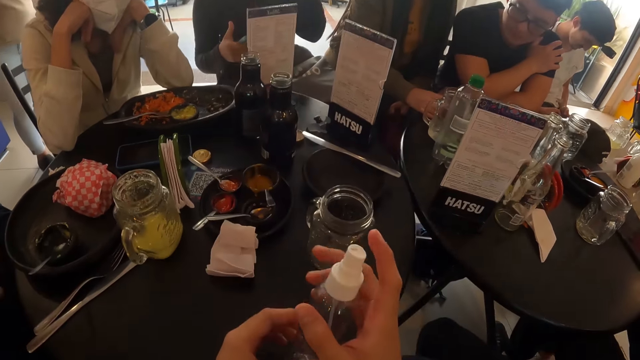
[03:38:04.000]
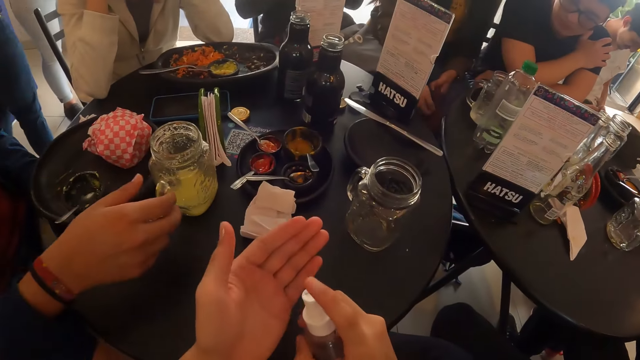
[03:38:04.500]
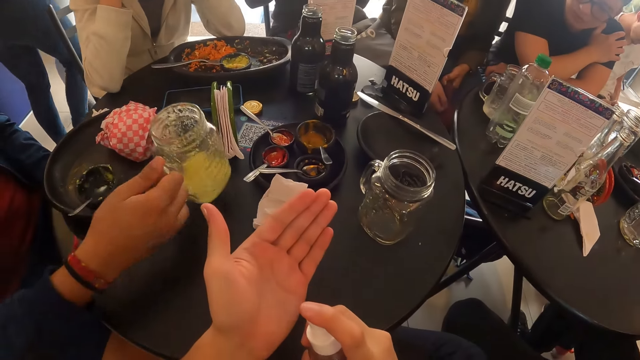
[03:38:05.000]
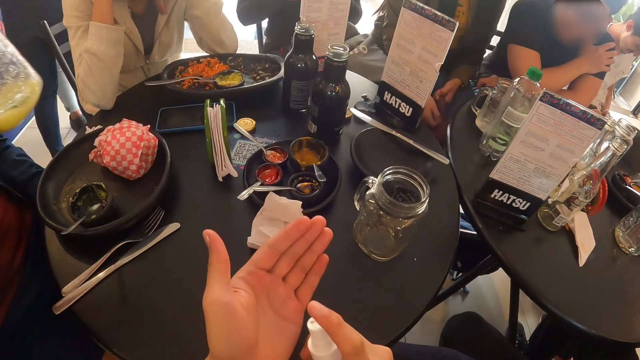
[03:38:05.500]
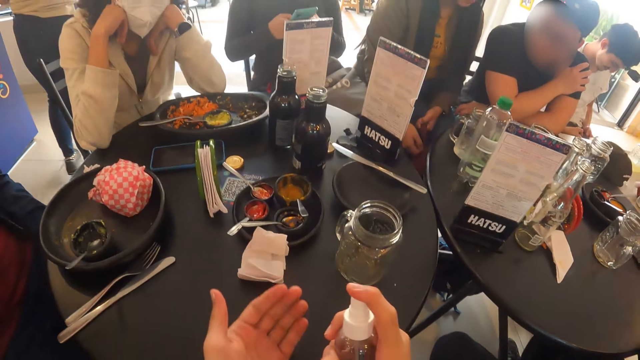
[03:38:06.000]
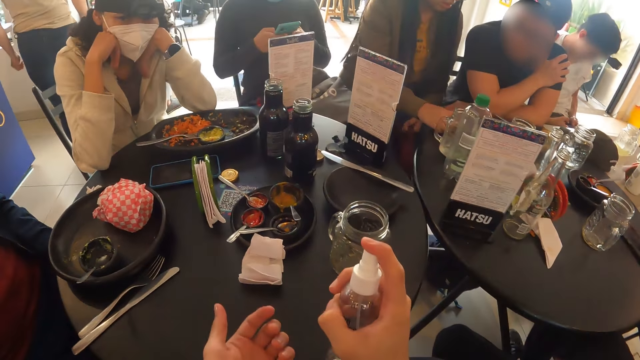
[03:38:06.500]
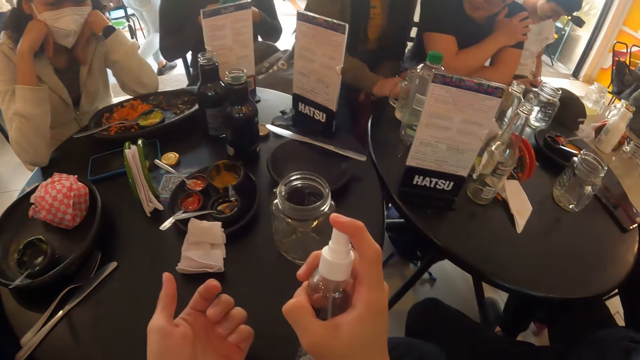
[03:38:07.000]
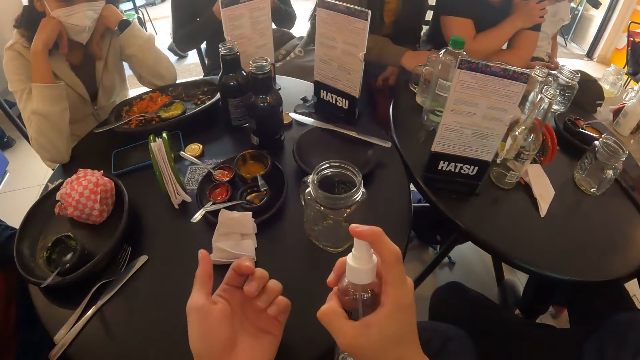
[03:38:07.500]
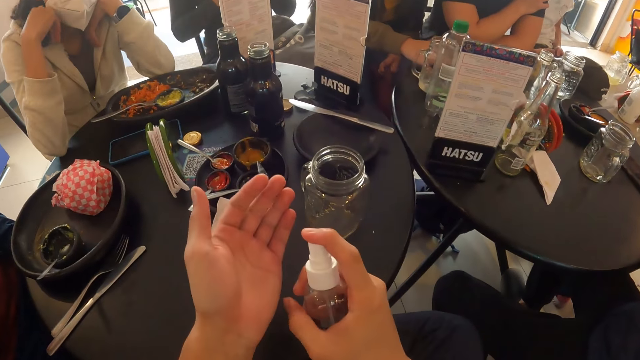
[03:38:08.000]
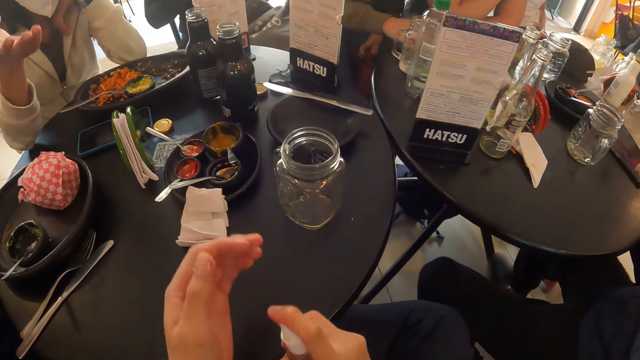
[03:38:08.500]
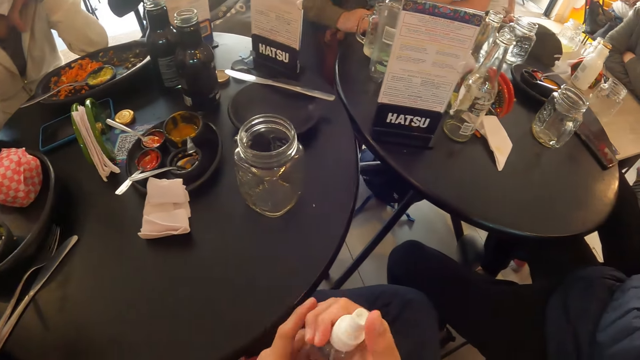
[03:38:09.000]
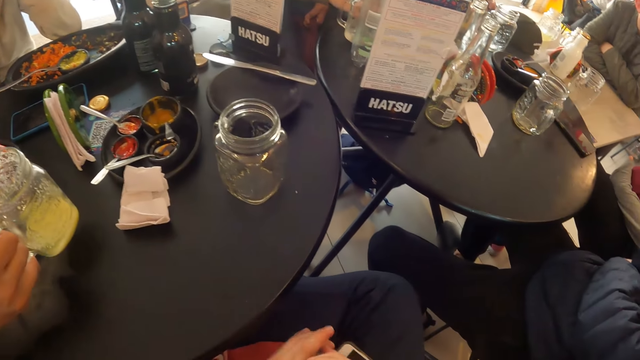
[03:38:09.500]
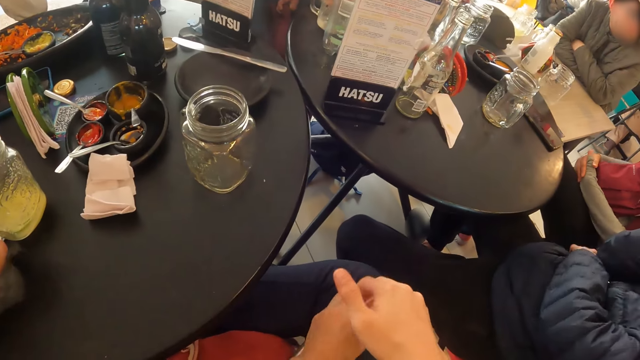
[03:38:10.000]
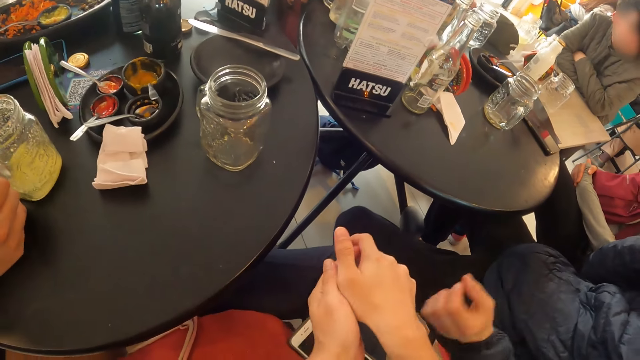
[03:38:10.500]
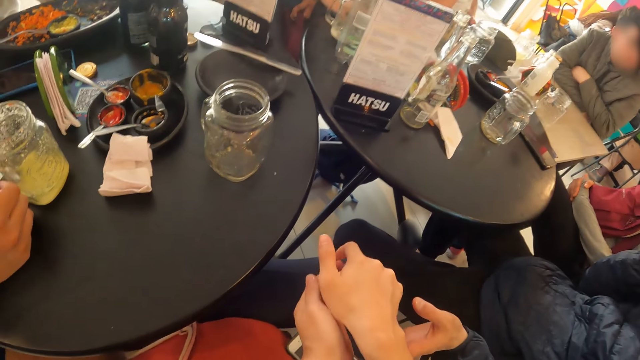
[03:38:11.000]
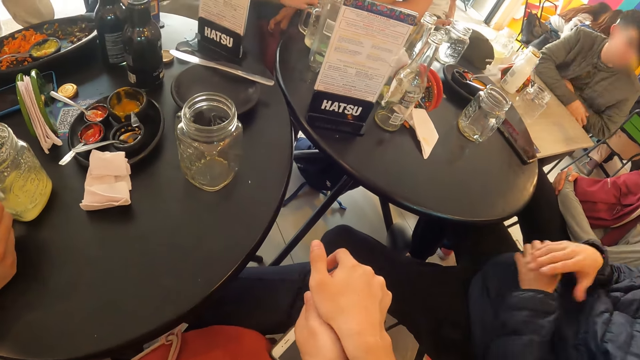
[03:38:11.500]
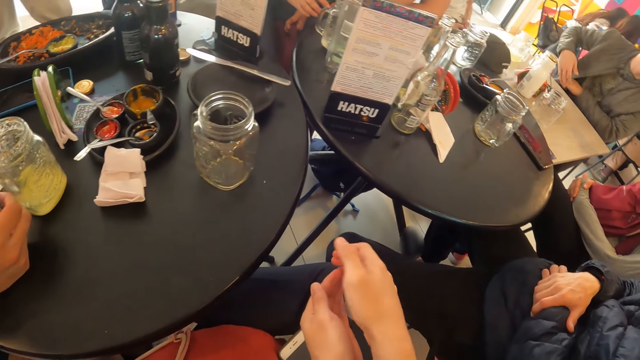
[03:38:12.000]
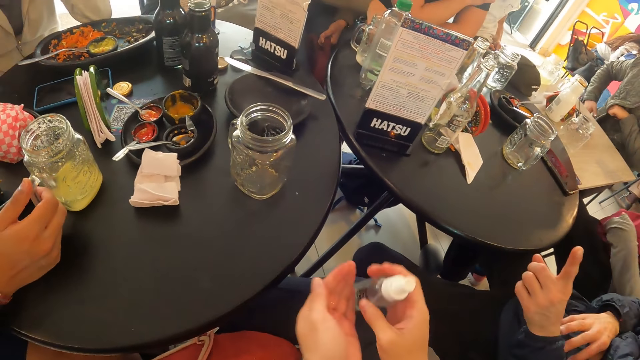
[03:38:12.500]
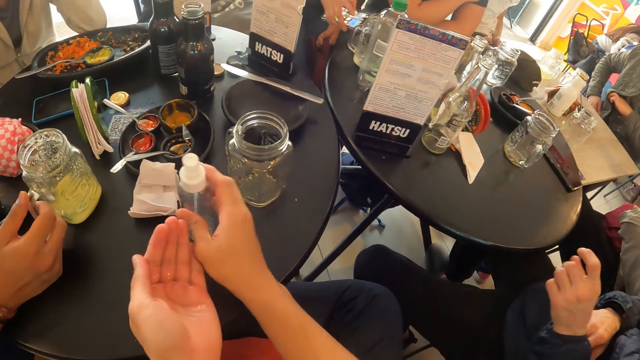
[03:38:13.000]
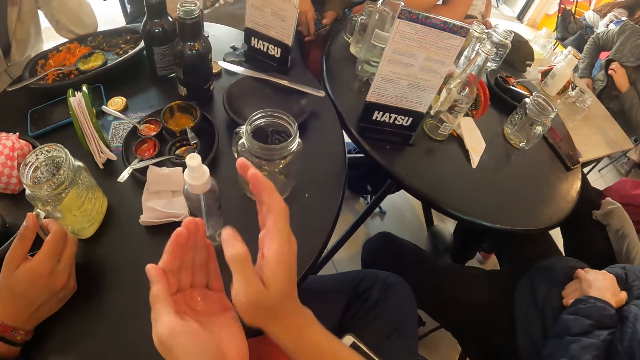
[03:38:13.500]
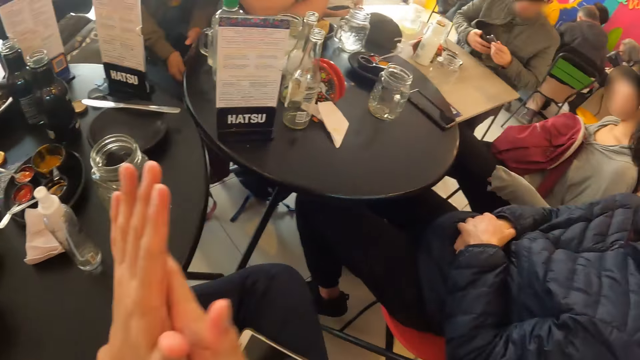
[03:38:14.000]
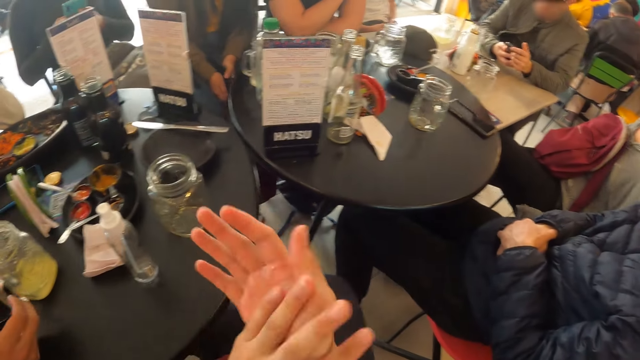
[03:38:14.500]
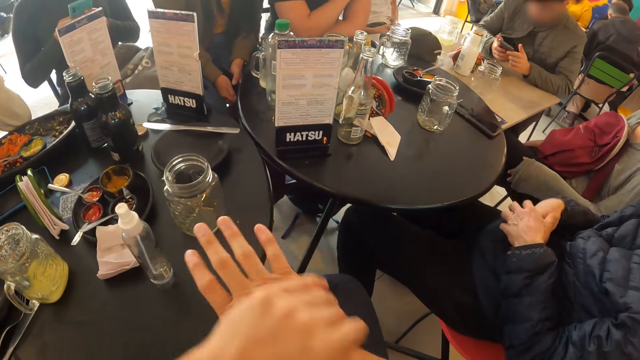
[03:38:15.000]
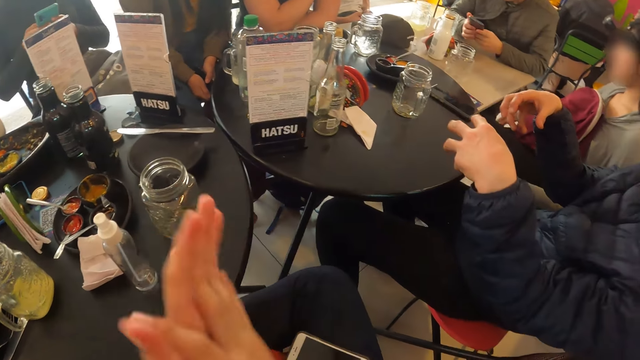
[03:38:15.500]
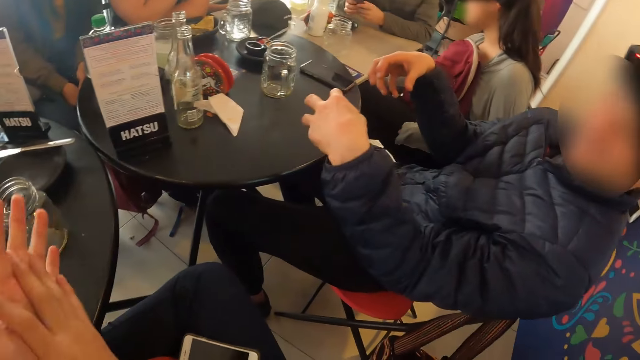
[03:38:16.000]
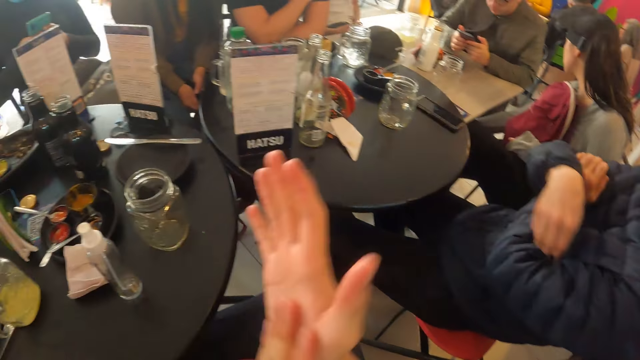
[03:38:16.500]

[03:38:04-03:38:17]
The camera wearer passes the hand sanitizer or oil from his left hand to his right hand. He sprays the hand sanitizer in his right hand on his left hand. A man picks up the glass cup from the table with his right hand. The camera wearer sprays the hand sanitizer in his right hand on his left hand. He holds the hand sanitizer with both hands. The man places the glass cup in his right hand on the table. The camera wearer places the hand sanitizer on his lap with his right hand. He sprays the hand sanitizer in his right hand on his left hand. He places the hand sanitizer in his right hand on the table. He applies the oil in his hands. Another man takes out his phone from his jacket pocket with his right hand. The camera wearer rubs his hands together.

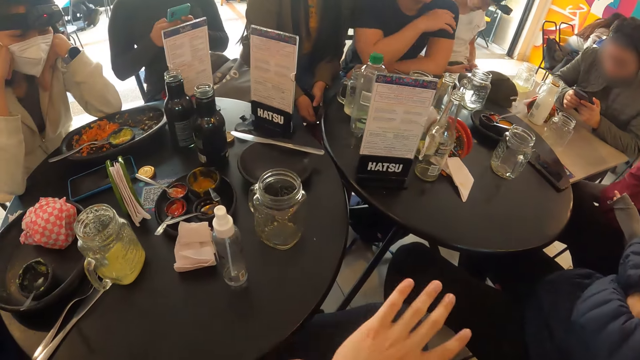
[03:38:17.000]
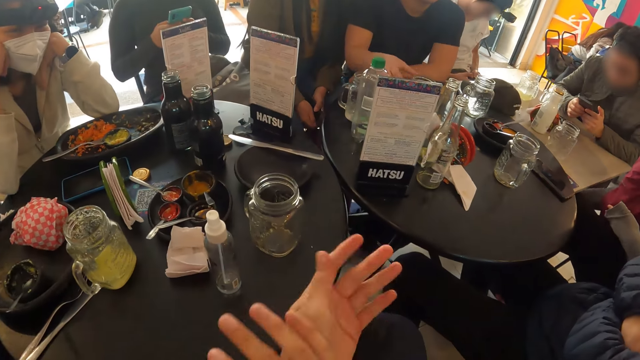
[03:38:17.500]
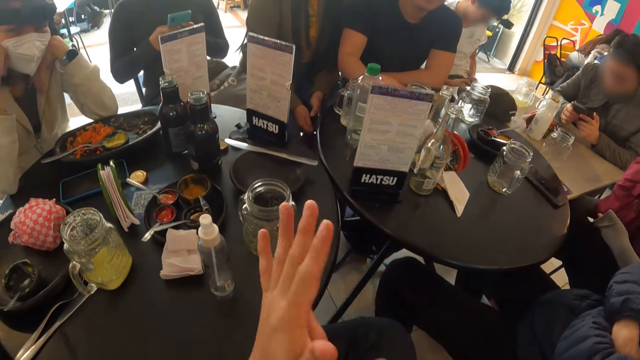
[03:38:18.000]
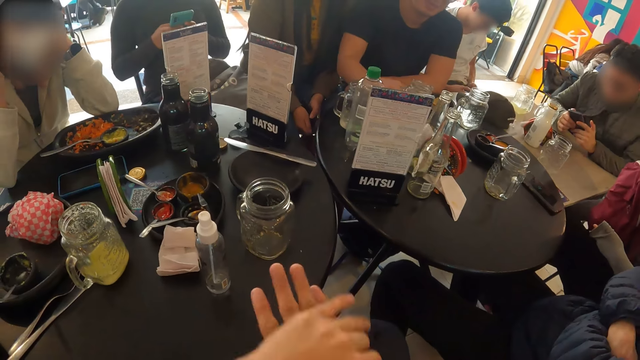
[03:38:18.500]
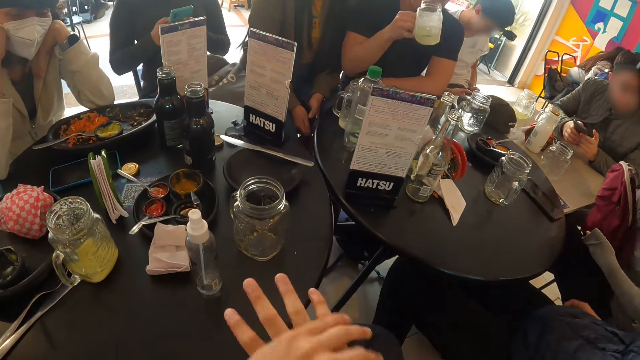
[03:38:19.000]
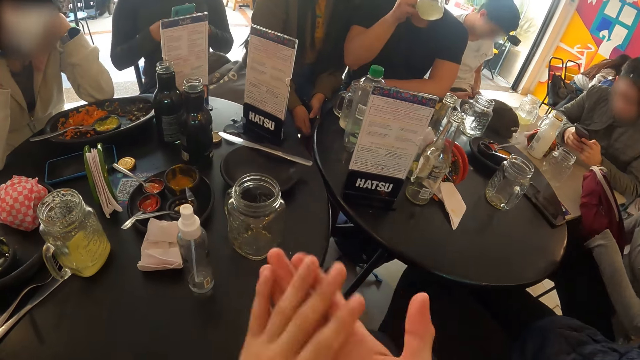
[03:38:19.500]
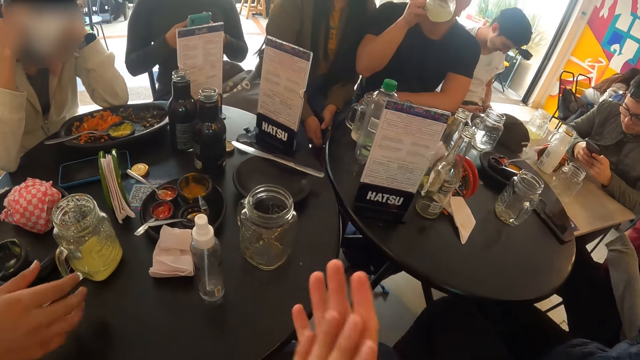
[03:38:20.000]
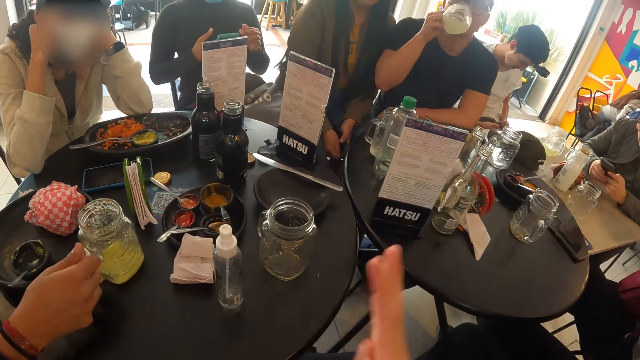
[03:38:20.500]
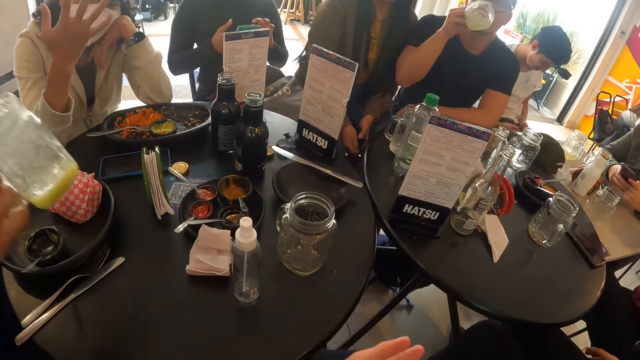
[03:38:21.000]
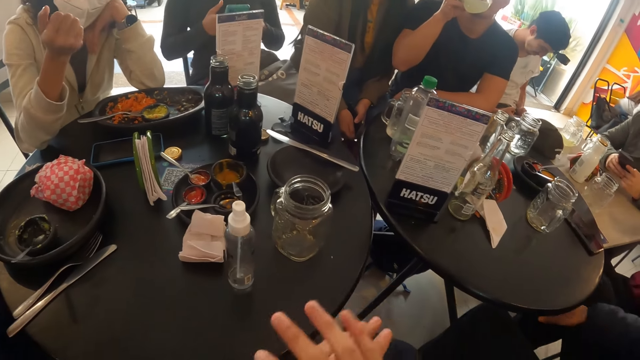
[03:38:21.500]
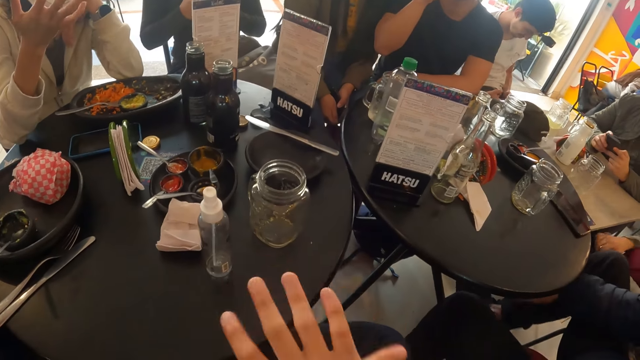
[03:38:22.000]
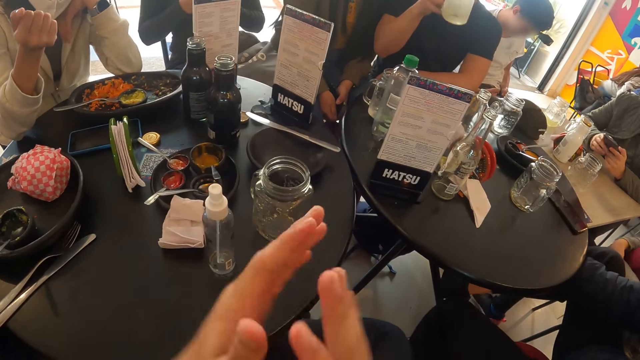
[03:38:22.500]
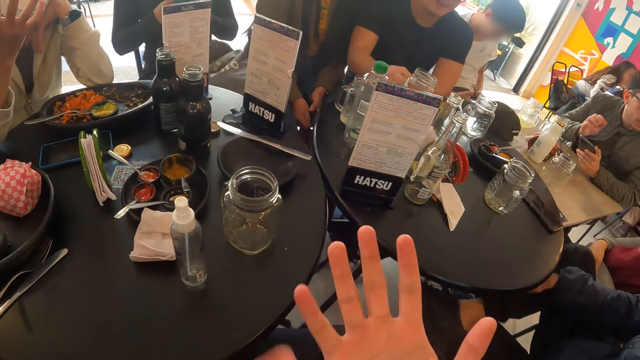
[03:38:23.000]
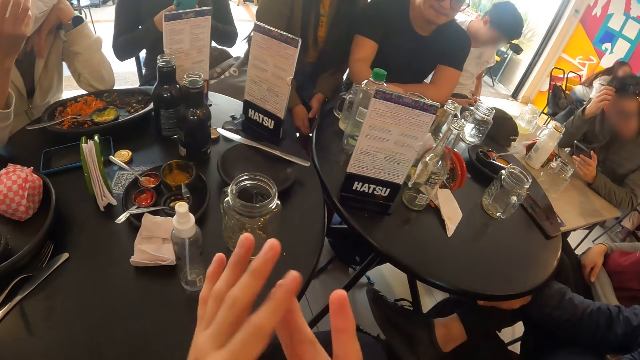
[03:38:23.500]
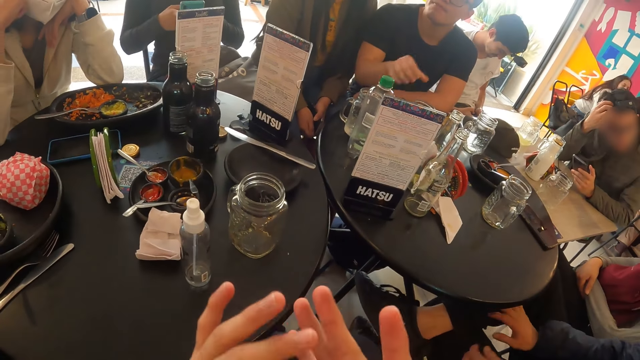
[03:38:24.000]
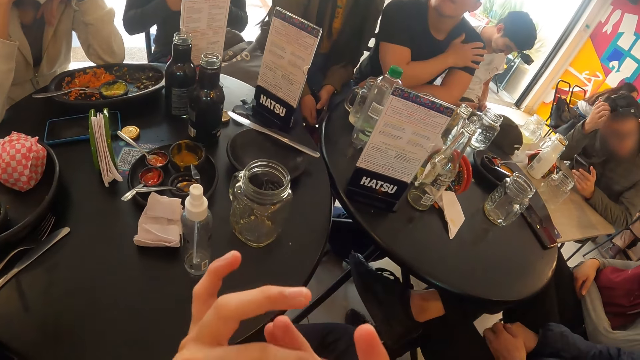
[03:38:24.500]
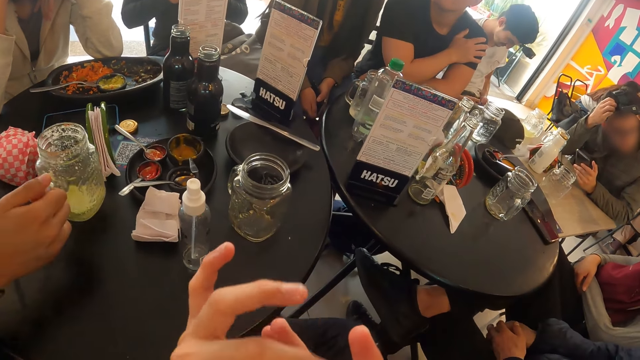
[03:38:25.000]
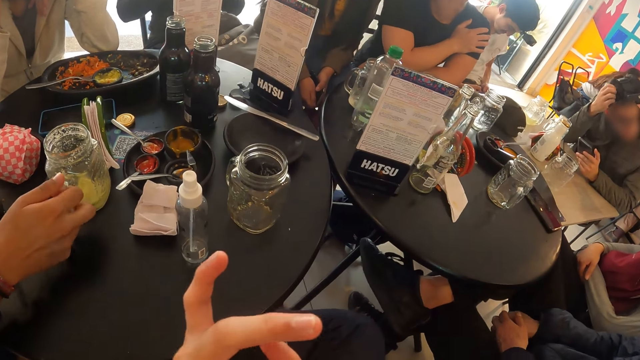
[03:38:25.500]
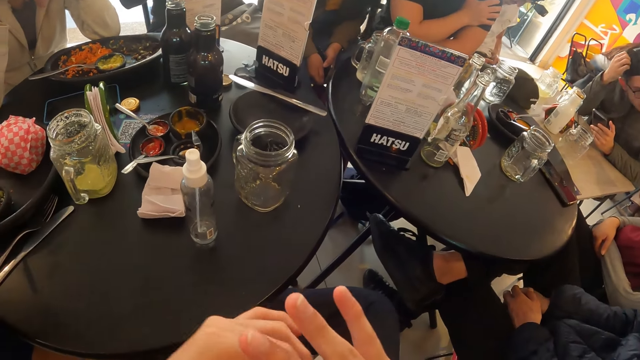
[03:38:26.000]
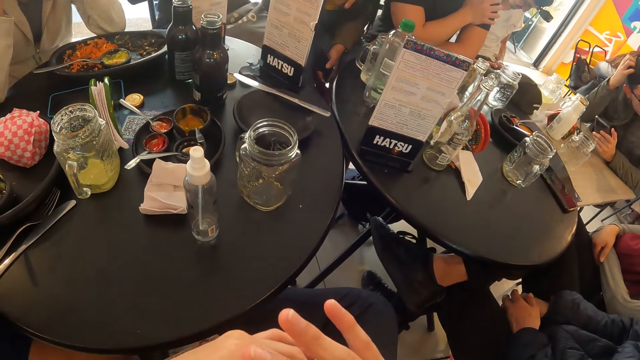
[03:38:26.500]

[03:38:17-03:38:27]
A man picks the glass cup from the table with his right hand. The man drinks from the glass cup in his right hand. Another man picks the glass cup from the table with his right hand. The first man places the glass cup in his right hand on the table. A third man adjusts a camera on his head with his right hand. The second man places the glass cup in his right hand on the table.
